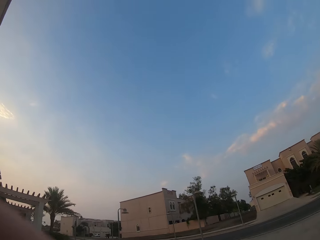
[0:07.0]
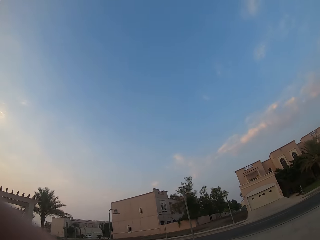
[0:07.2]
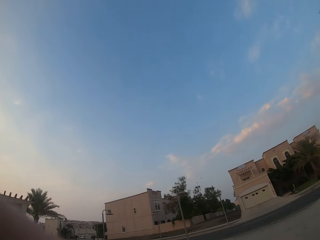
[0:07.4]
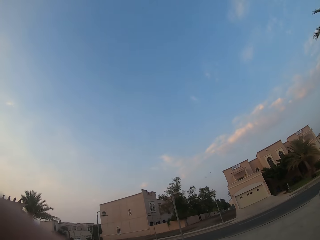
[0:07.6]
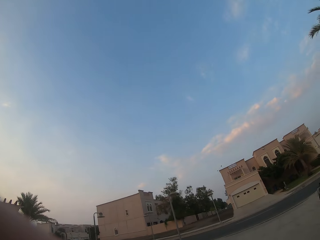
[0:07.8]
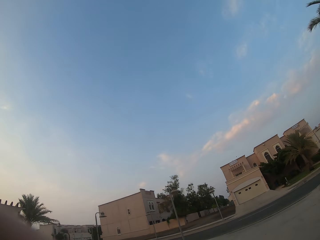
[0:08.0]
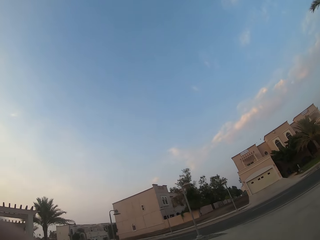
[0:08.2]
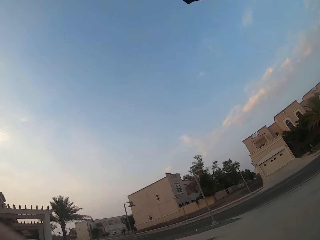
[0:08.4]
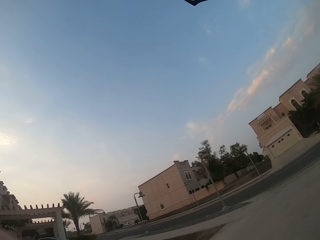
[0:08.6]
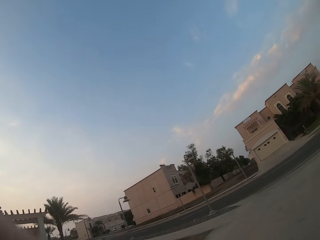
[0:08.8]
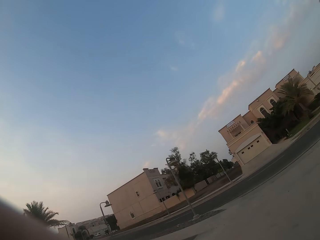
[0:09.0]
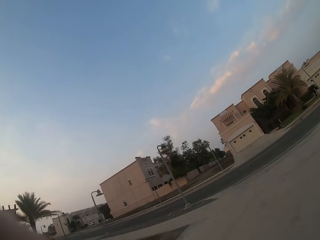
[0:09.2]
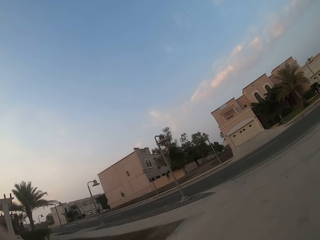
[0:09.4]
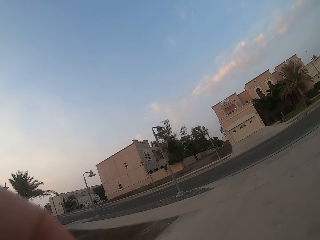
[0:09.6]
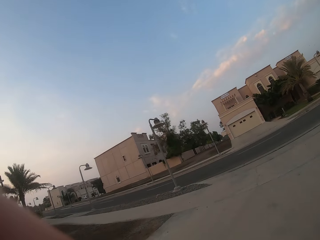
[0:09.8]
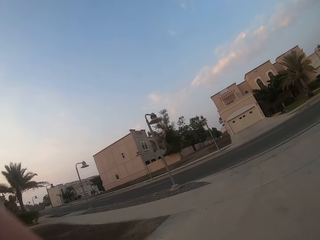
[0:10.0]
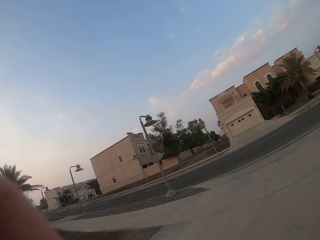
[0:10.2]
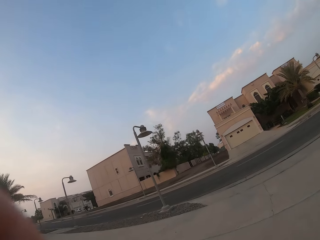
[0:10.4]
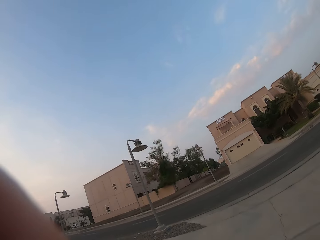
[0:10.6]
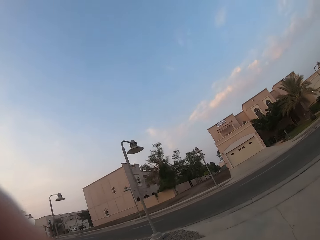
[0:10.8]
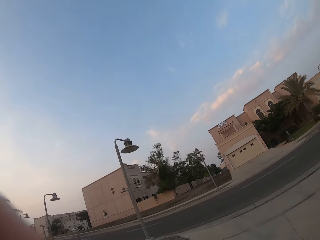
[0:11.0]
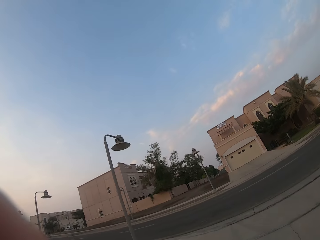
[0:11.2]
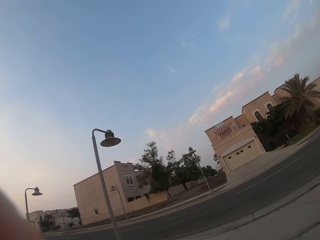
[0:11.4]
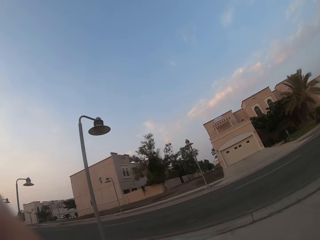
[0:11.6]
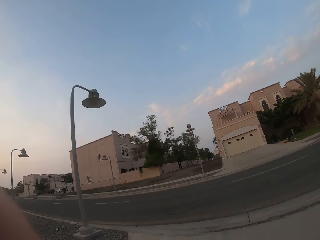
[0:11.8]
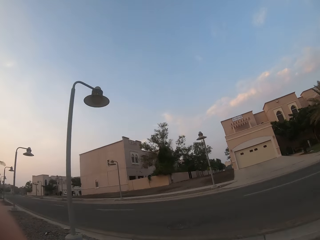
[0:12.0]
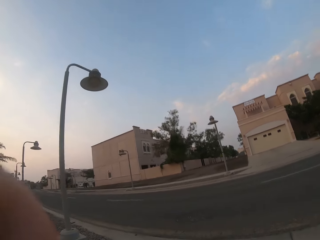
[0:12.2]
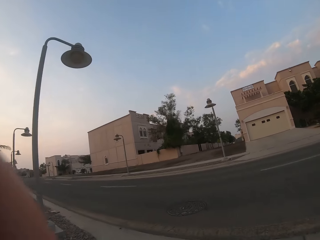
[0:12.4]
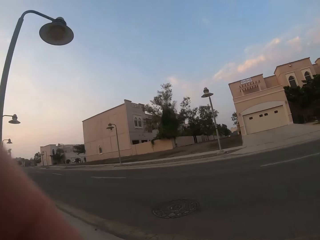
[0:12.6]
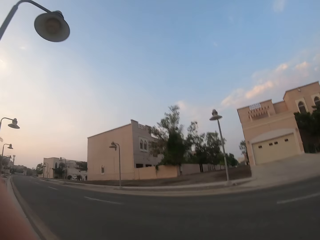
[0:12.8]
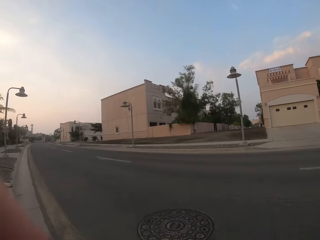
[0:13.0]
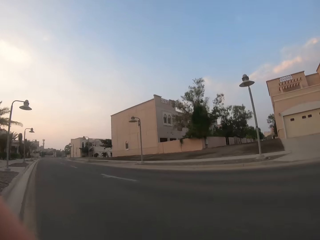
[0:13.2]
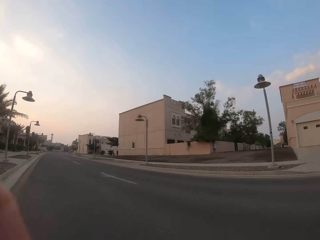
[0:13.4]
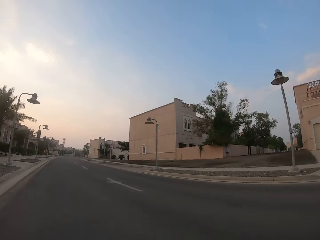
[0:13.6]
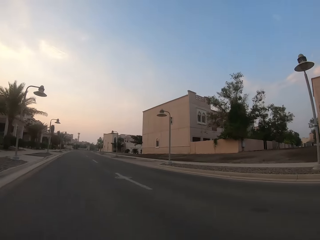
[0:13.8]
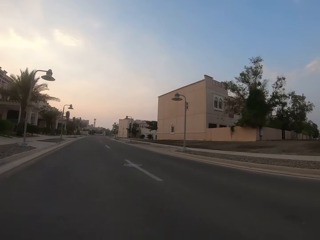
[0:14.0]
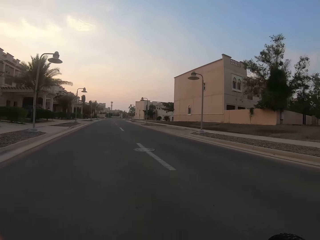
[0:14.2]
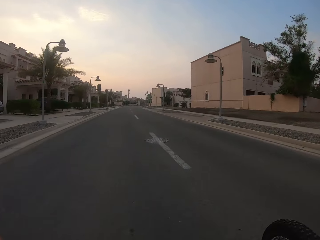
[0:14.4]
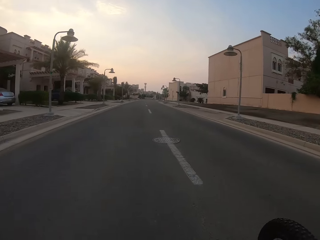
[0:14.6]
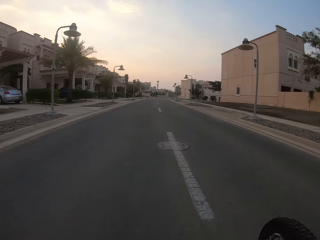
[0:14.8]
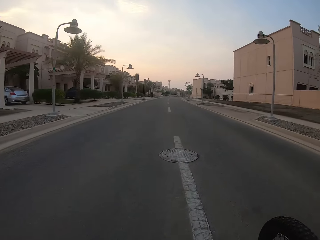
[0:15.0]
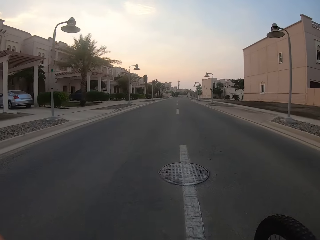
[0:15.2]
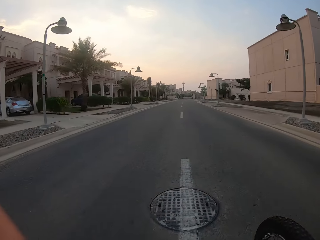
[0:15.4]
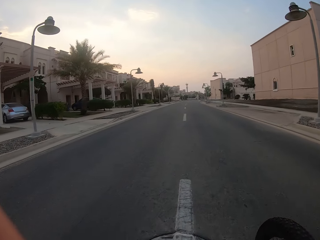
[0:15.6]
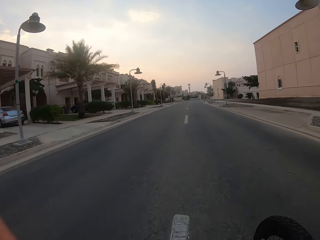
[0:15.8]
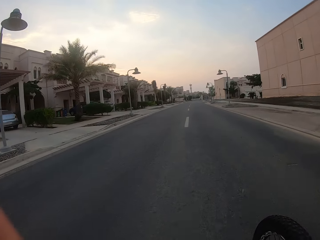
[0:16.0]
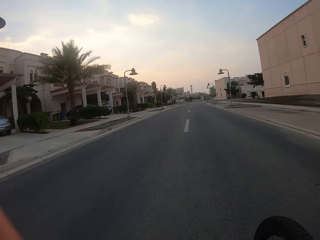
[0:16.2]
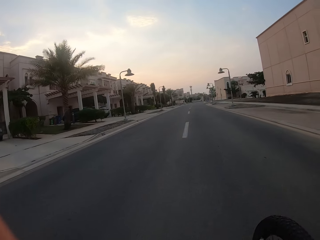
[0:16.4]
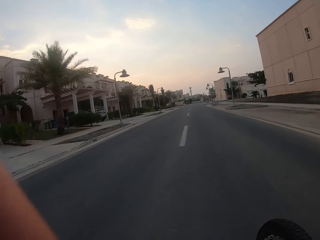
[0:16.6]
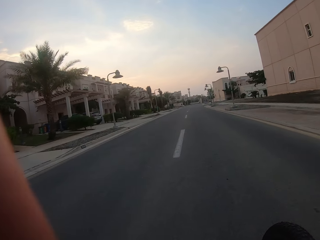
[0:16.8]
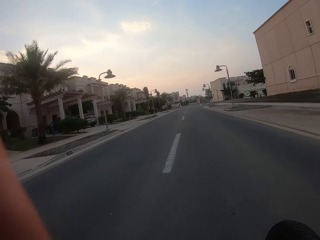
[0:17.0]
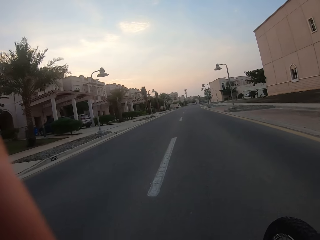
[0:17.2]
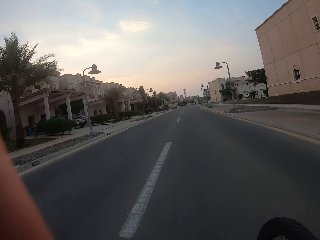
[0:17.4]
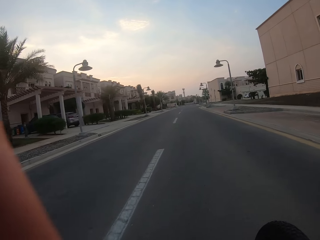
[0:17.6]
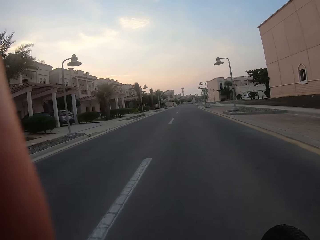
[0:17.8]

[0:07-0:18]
The camera wearer cycles on the driveway. They ride a bicycle on the road.

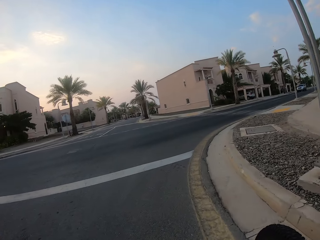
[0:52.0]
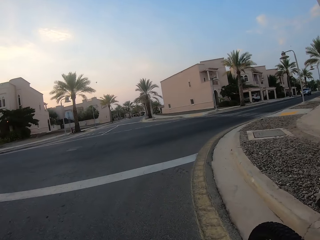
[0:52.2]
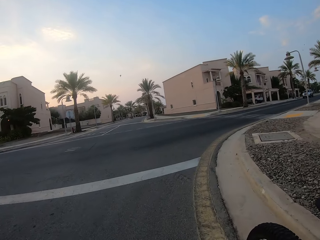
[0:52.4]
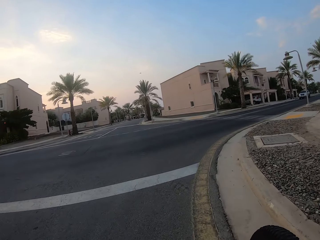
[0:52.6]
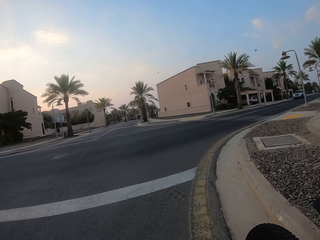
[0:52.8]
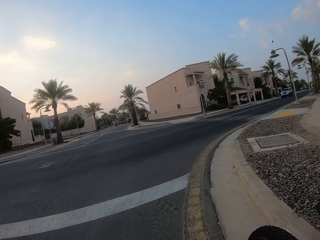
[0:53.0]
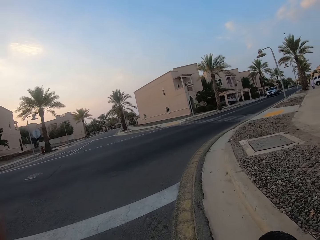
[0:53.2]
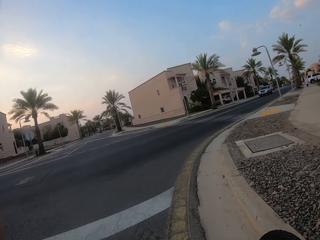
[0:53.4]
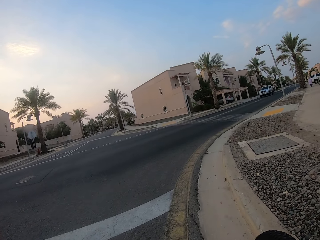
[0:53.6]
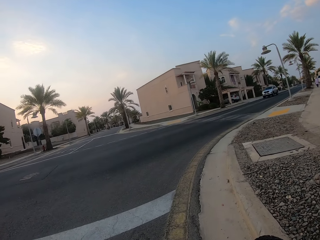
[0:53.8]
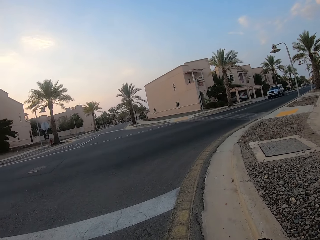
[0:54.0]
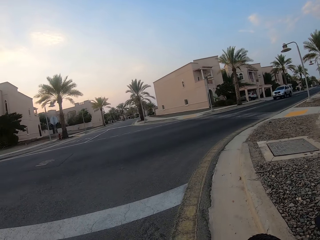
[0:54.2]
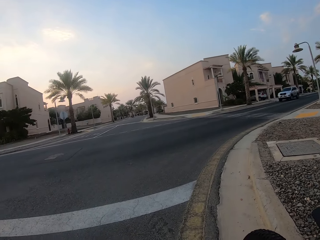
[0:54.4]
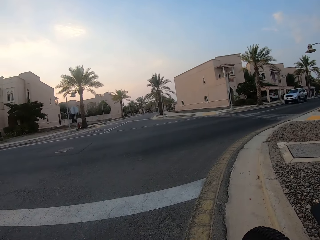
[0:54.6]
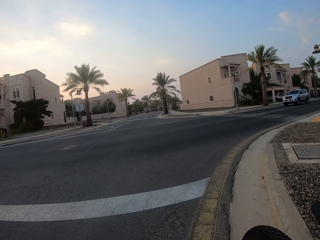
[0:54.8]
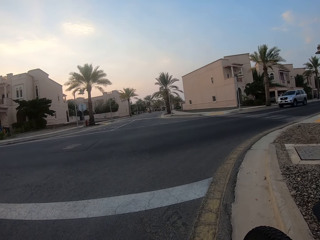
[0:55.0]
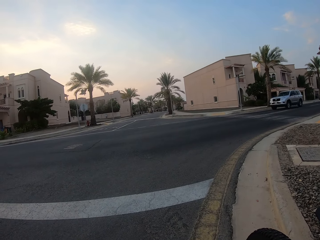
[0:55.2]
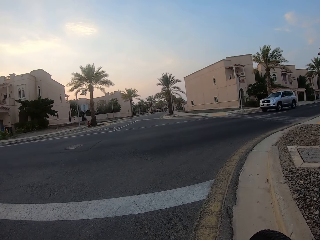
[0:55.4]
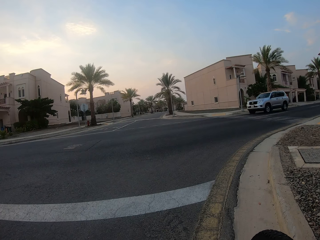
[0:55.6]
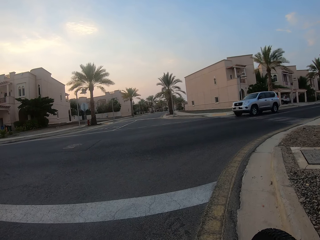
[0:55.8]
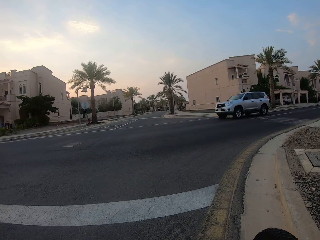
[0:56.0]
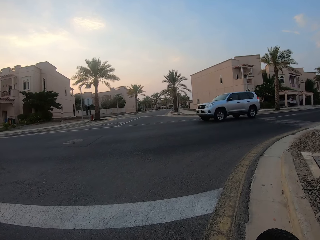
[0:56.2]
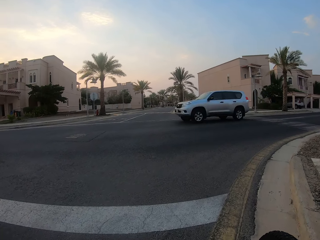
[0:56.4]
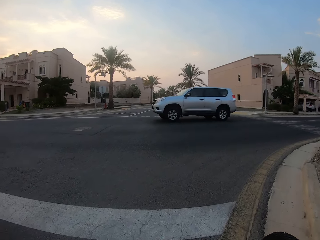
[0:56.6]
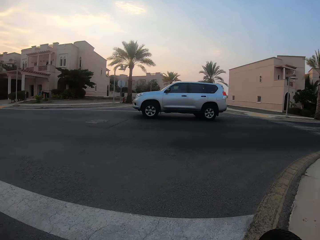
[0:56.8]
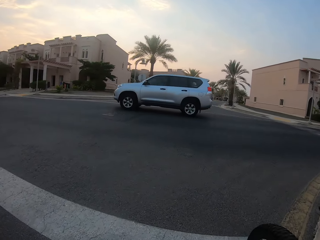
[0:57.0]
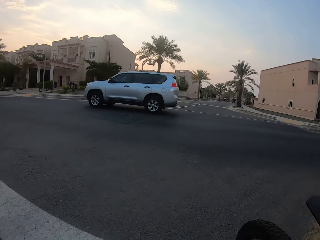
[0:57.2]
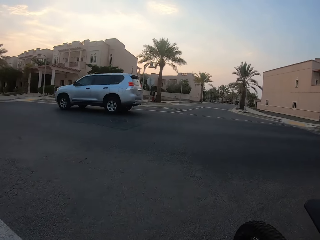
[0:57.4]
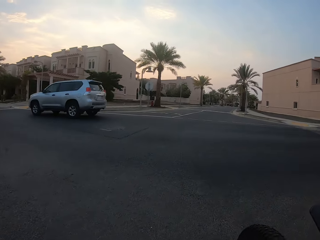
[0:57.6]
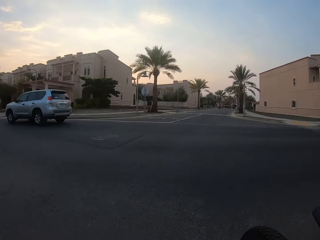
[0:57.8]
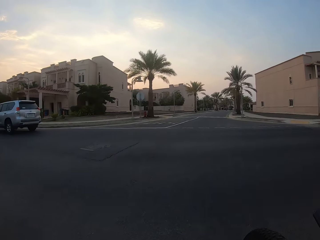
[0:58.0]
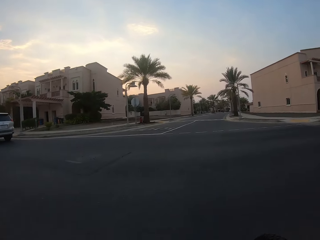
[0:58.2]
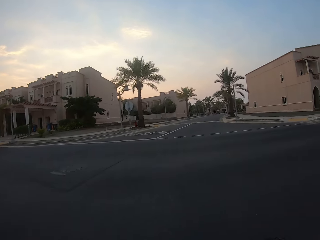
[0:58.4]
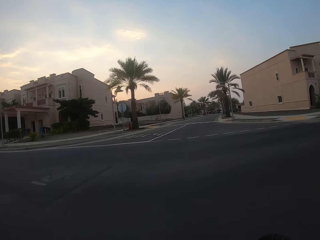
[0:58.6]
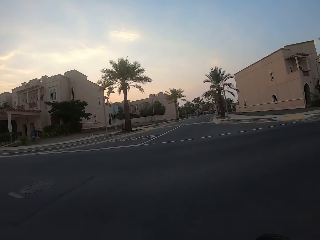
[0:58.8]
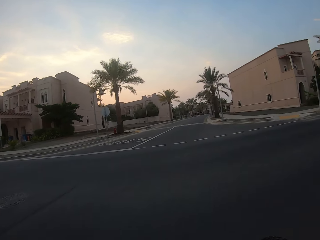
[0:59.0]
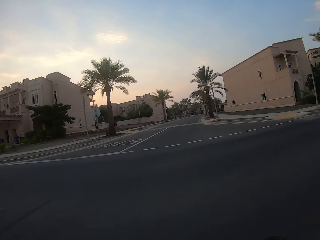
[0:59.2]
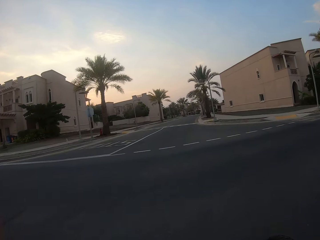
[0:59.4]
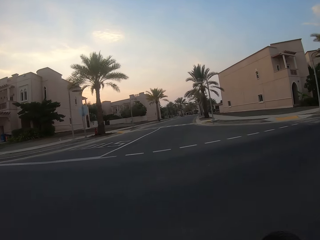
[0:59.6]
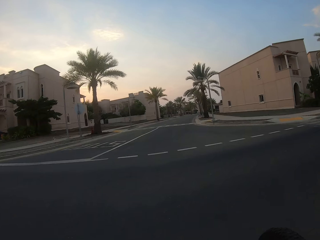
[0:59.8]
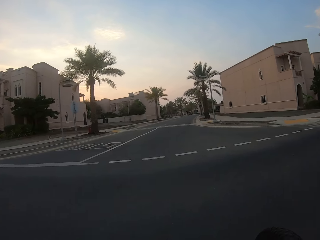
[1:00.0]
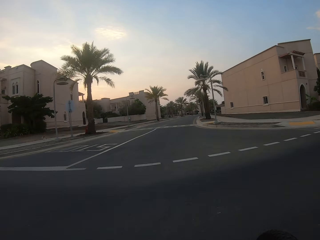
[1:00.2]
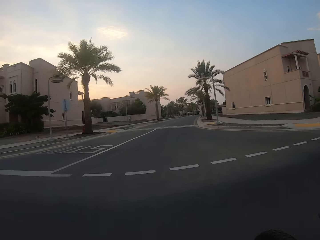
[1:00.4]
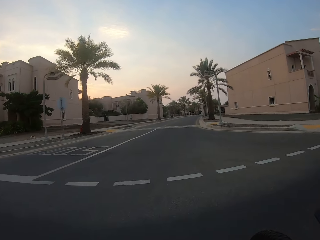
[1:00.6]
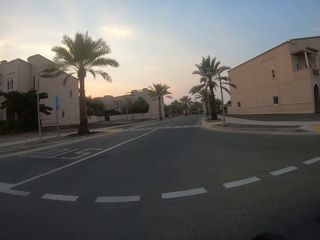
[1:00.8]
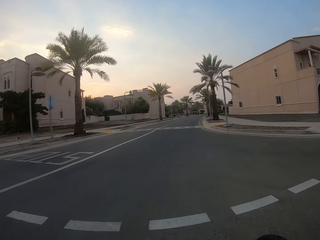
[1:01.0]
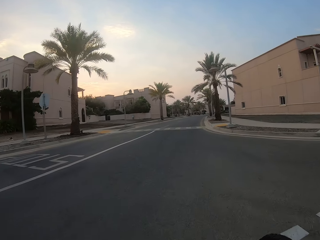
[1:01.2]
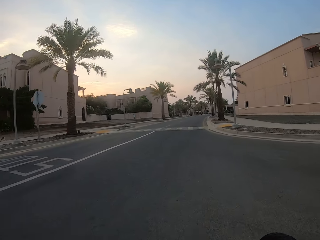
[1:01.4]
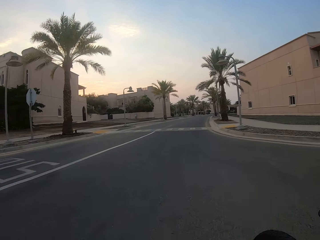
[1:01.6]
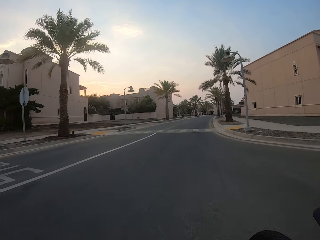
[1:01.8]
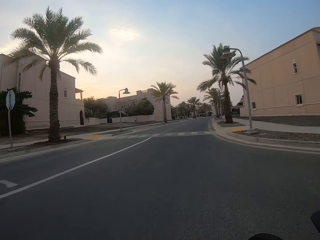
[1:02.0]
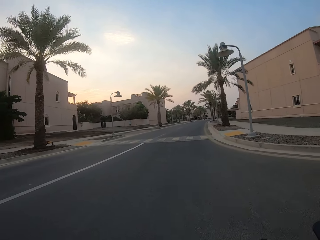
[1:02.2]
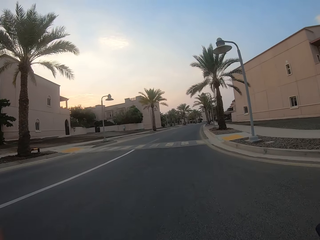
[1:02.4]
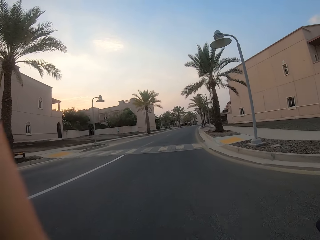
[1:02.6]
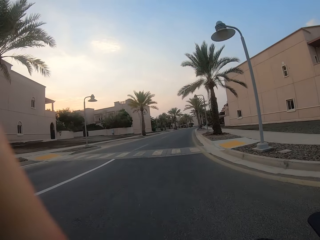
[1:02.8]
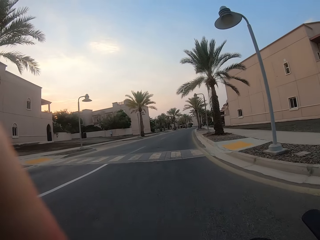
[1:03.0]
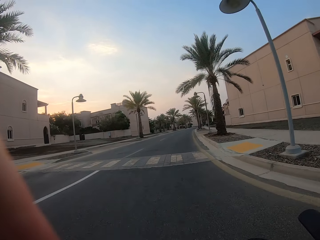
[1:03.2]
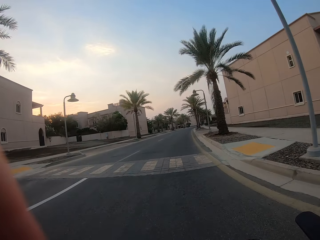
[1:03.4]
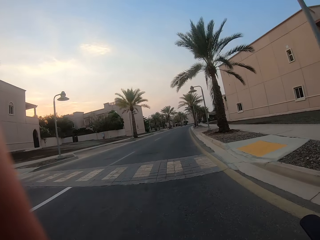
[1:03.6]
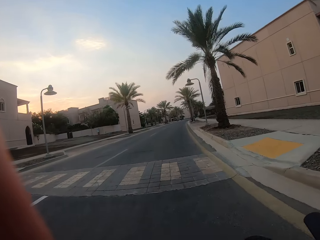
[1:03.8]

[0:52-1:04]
The camera wearer stops at a road intersection and looks around. They cycle on the road and cross the road.
